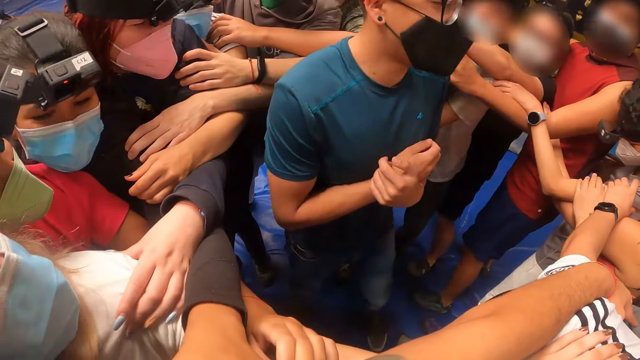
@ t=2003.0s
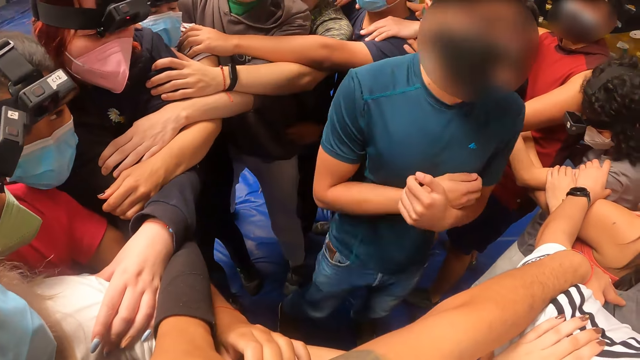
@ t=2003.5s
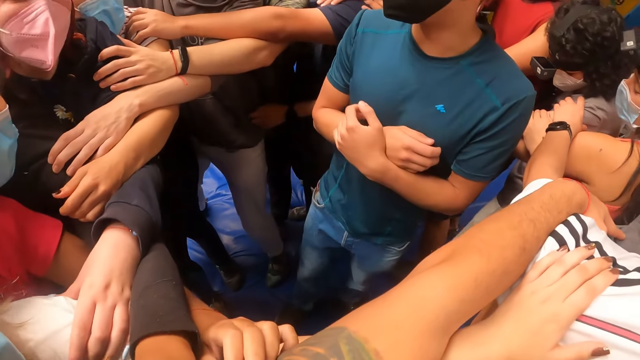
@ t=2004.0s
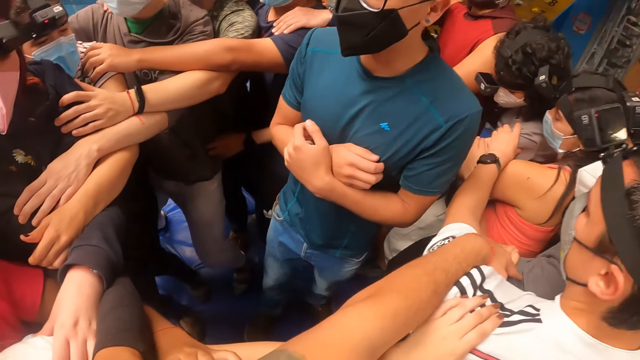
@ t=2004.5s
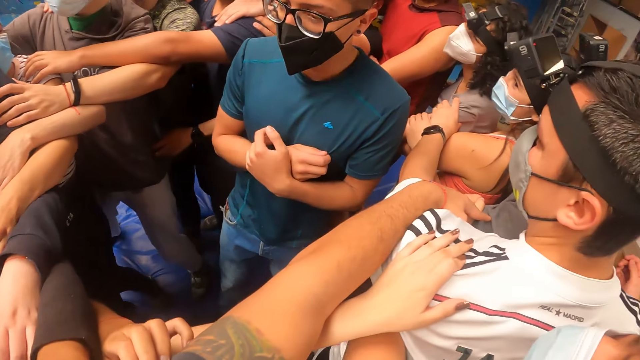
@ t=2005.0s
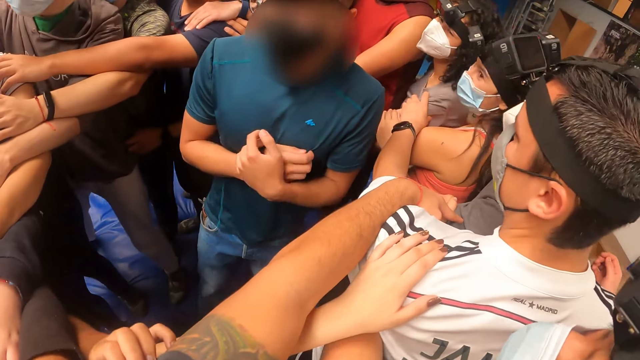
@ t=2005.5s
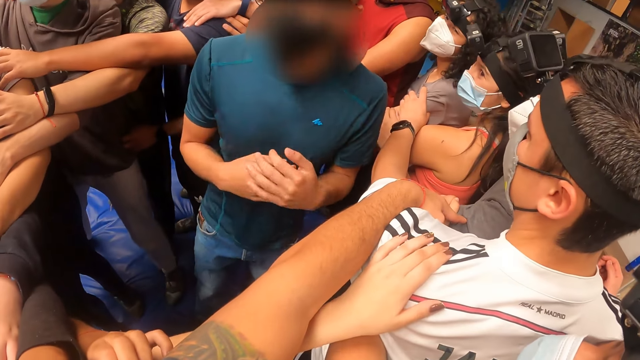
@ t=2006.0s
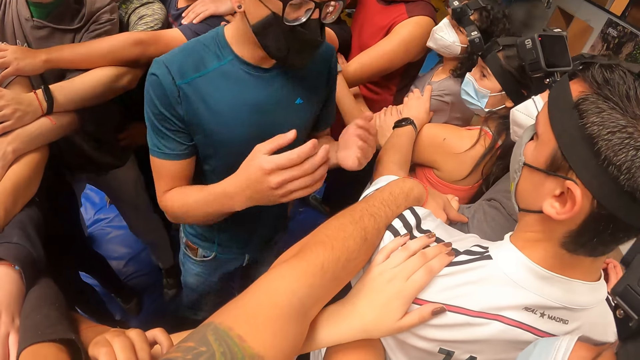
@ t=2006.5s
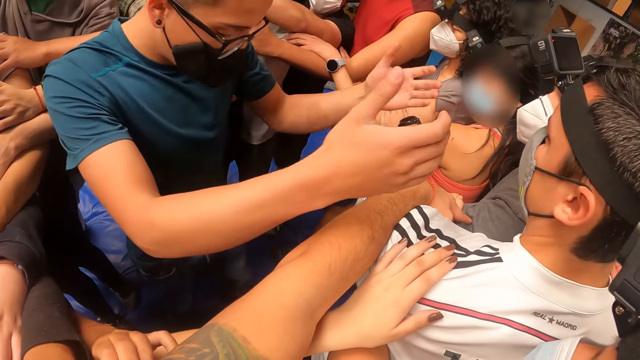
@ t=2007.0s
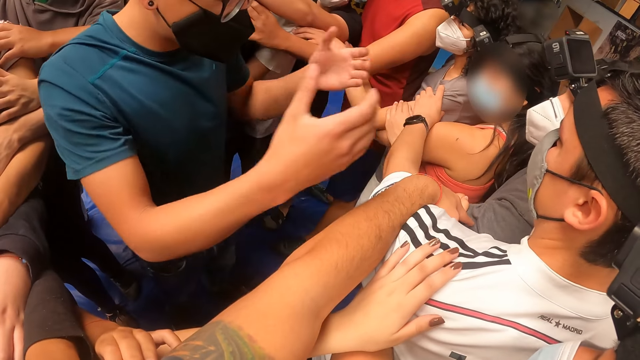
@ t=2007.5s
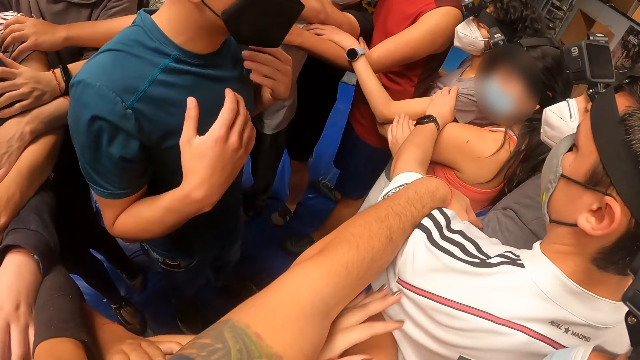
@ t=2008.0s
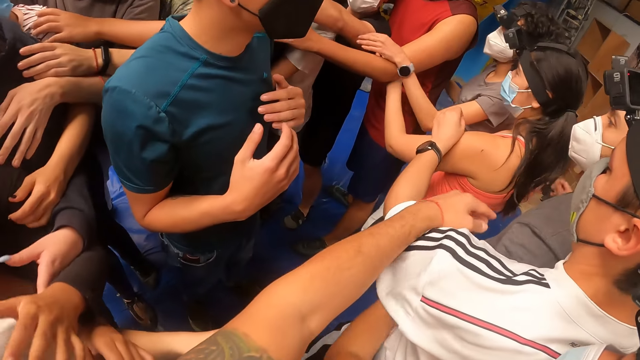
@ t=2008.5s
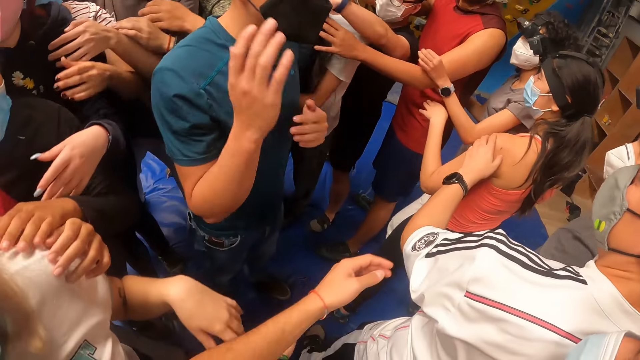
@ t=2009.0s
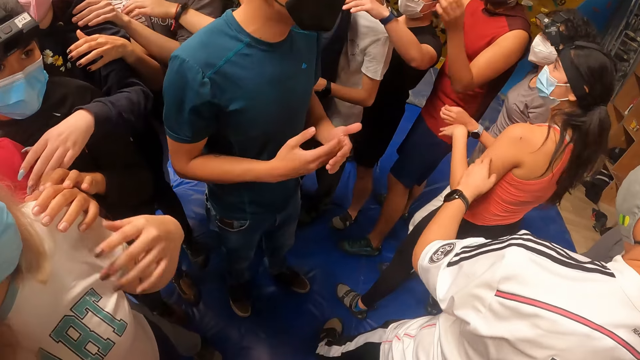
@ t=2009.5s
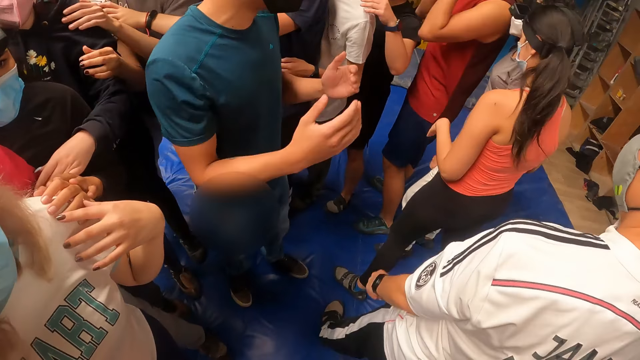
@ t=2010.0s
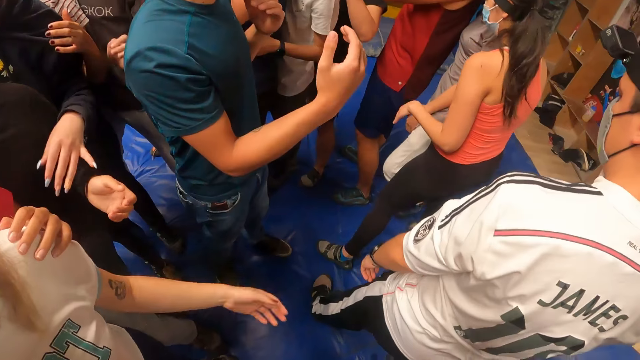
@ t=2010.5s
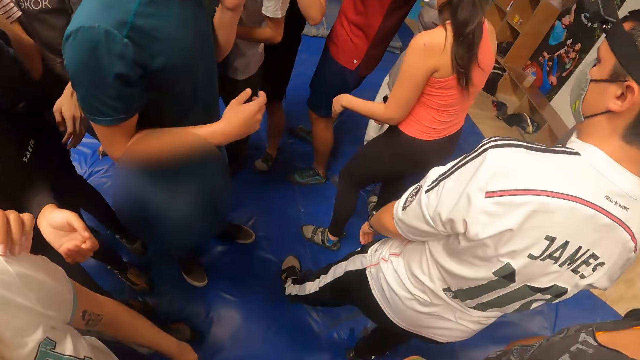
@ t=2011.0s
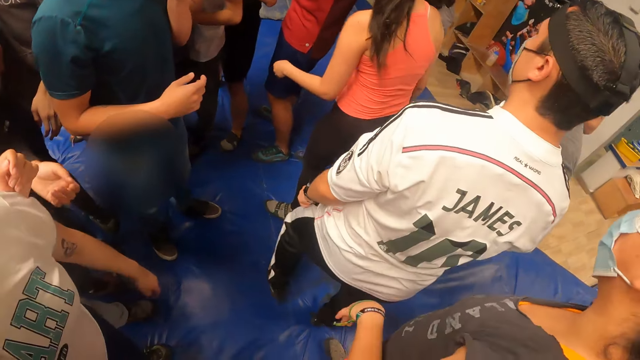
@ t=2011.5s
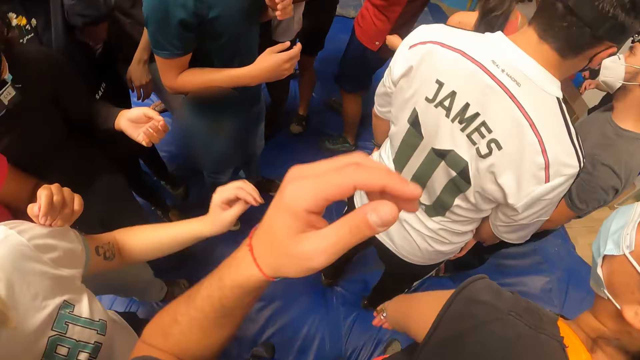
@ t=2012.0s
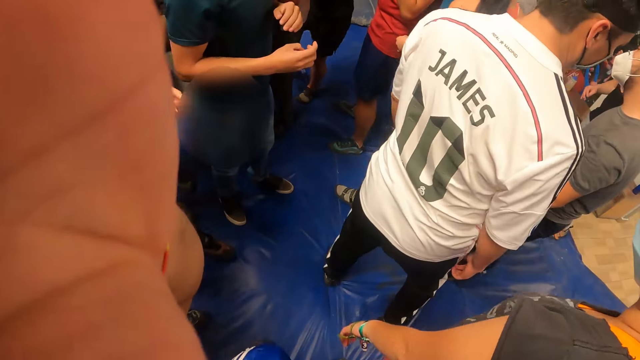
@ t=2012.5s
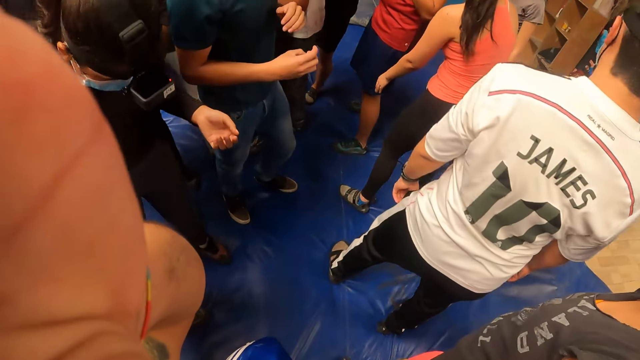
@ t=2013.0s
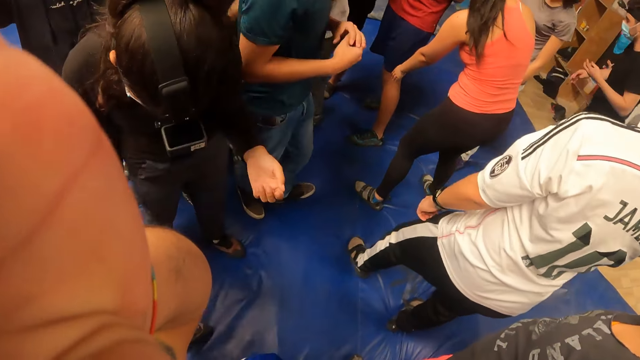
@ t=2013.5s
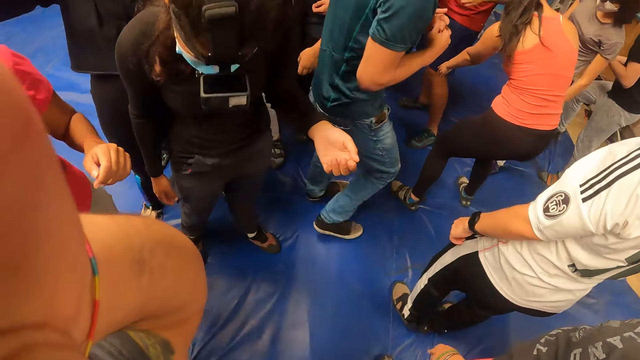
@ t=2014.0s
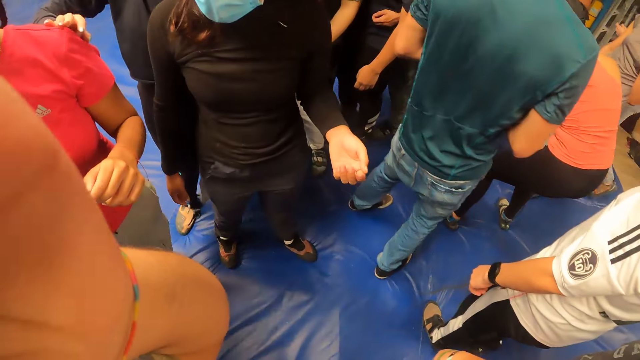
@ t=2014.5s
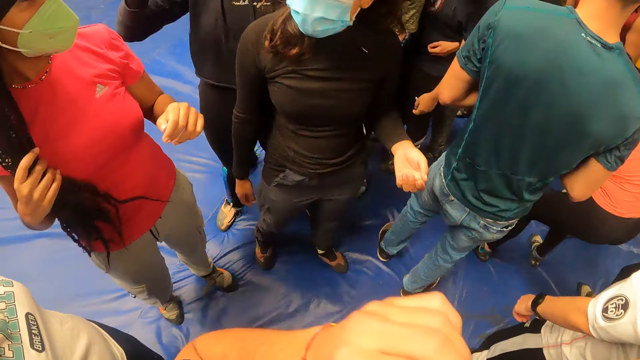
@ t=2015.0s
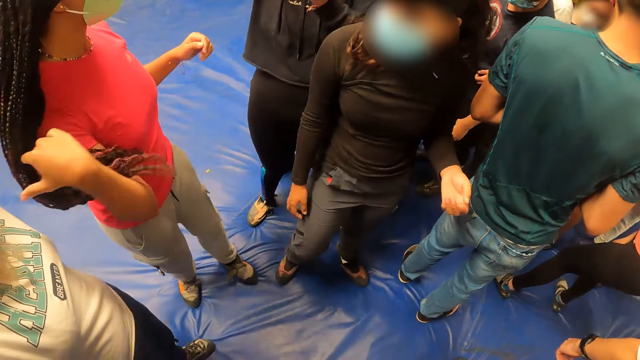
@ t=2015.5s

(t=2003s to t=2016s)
A man converses with the team. The man looks at the camera wearer. The man moves his hands. The camera wearer converses with the team. He looks around the playground. He puts his left hand on his head. He touches his camera.

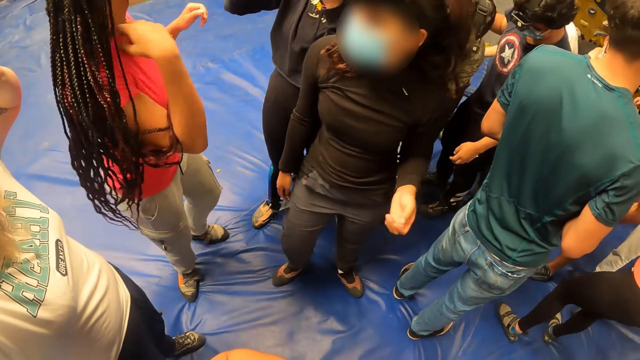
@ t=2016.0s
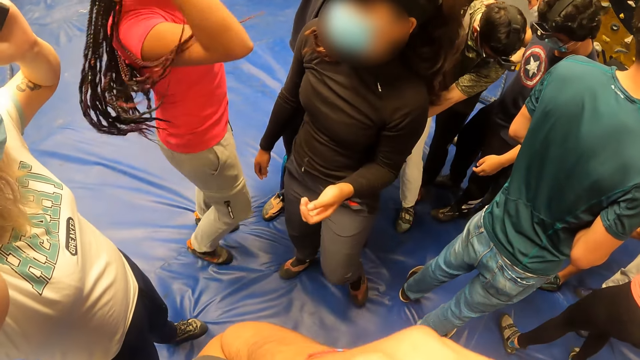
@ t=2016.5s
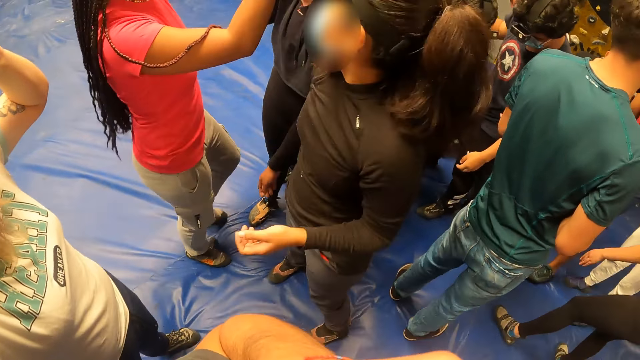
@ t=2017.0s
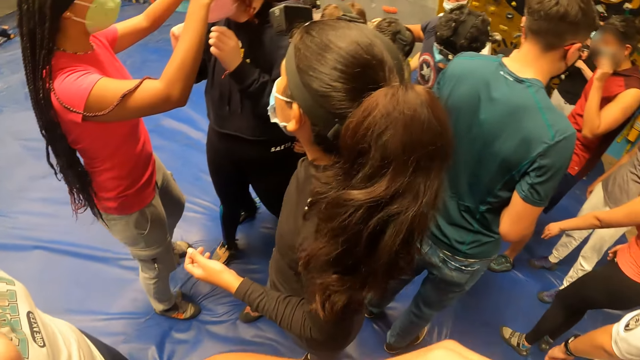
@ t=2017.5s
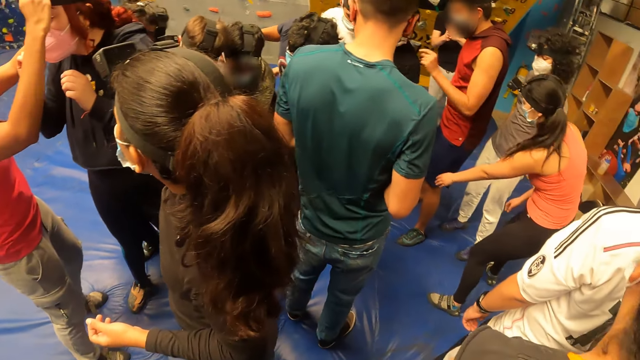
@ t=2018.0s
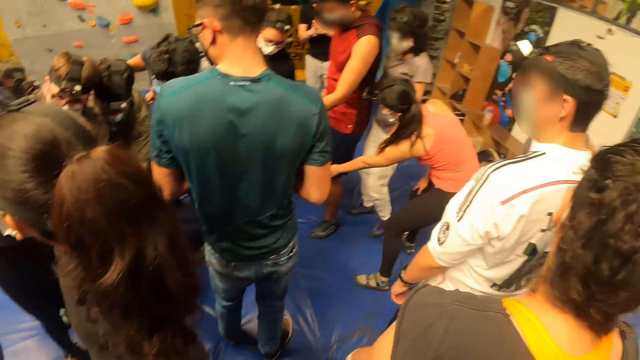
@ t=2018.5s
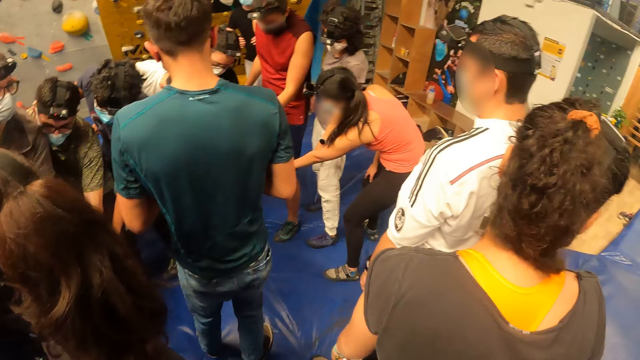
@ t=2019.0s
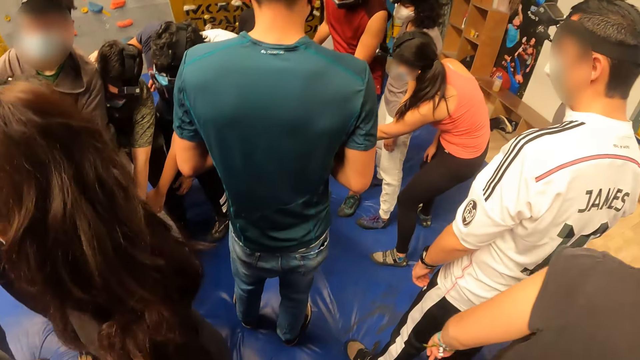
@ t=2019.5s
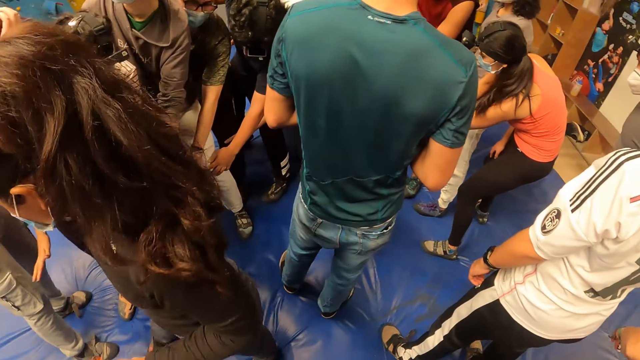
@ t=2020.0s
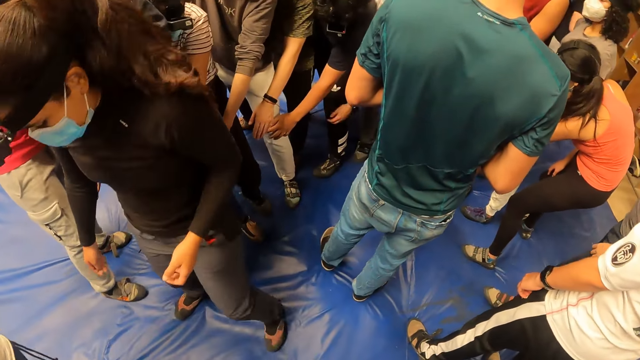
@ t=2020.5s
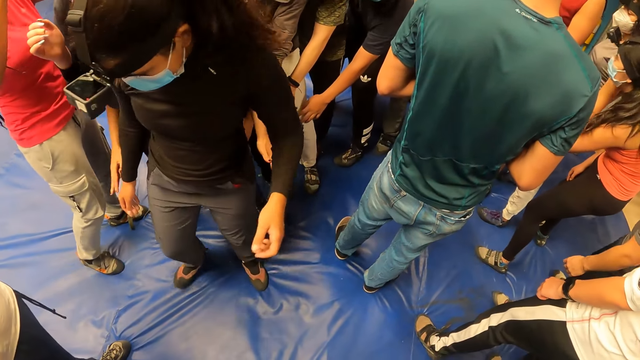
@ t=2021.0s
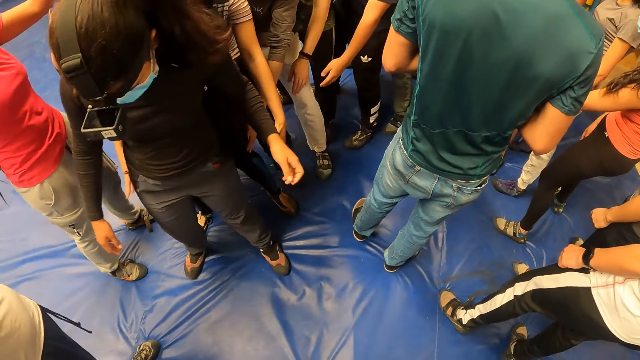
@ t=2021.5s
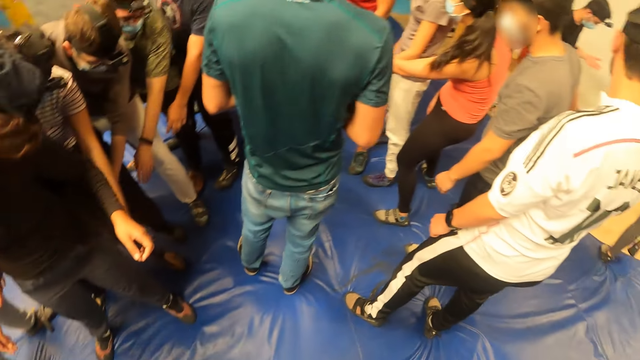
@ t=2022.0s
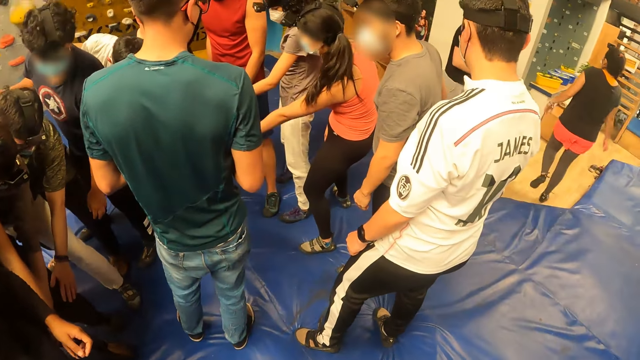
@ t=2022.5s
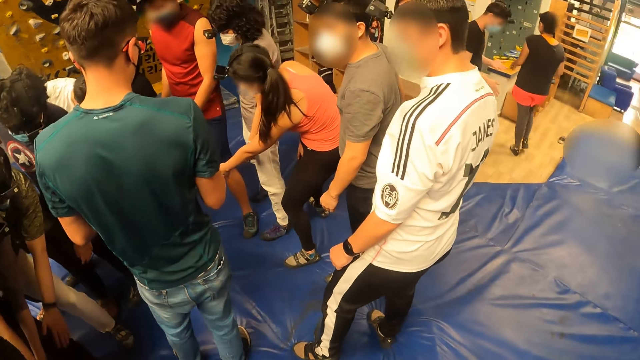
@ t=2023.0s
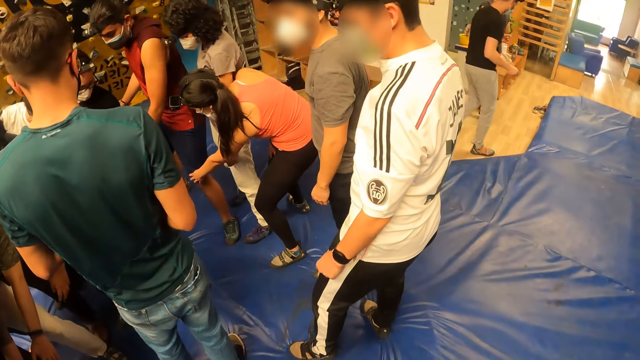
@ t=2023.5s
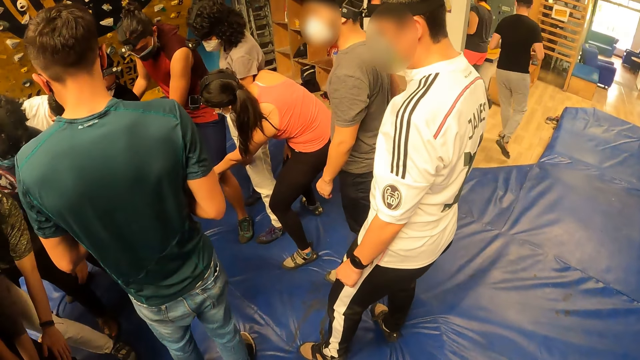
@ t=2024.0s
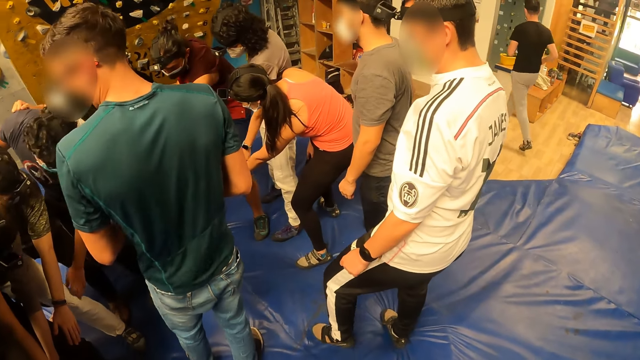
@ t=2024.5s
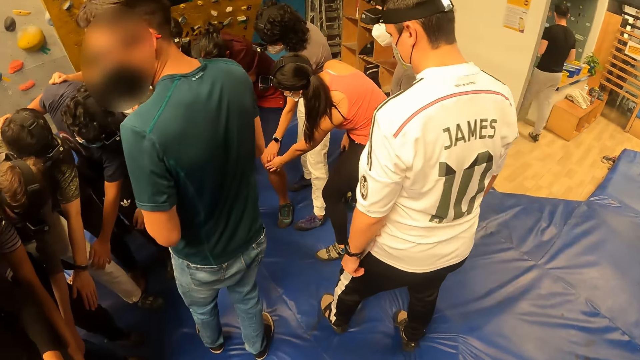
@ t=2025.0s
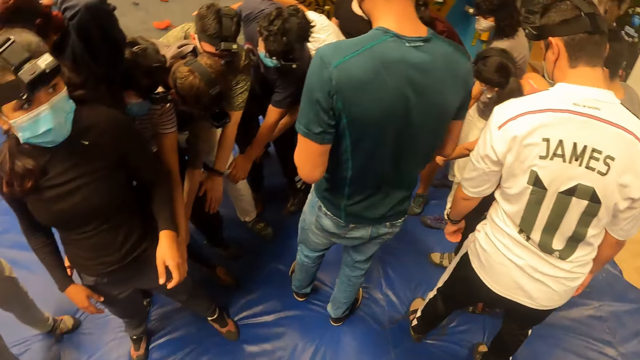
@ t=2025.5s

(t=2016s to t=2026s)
The camera wearer looks around the playground. They bend on the ground with the team. They look around the playground.
